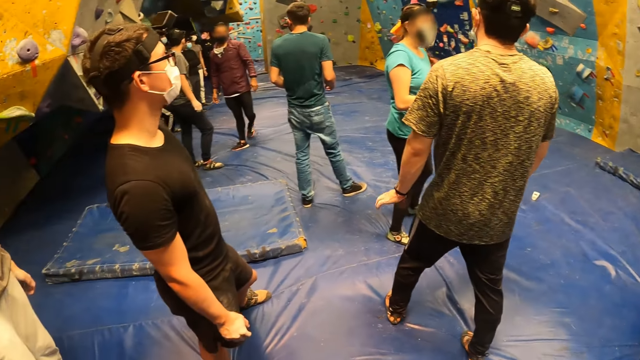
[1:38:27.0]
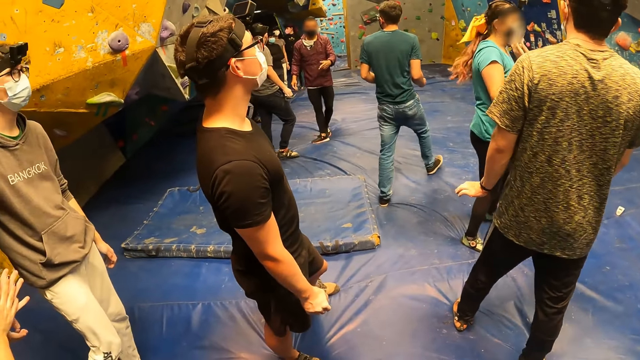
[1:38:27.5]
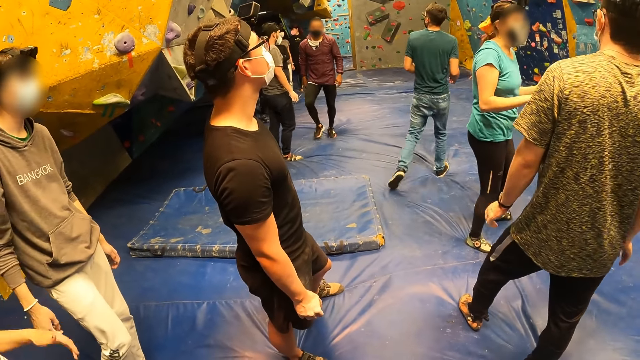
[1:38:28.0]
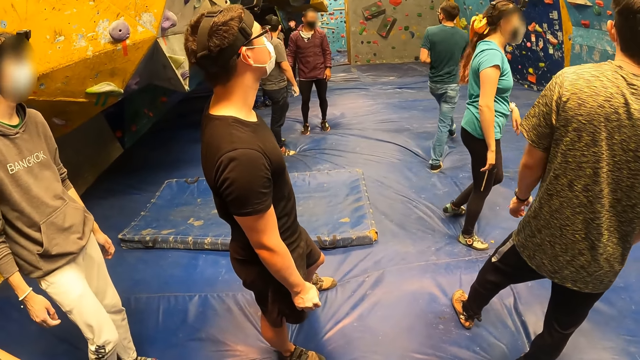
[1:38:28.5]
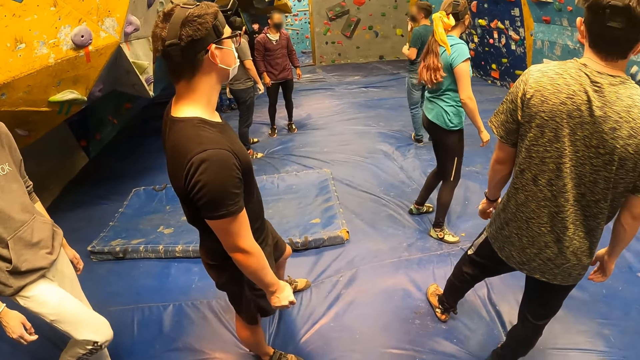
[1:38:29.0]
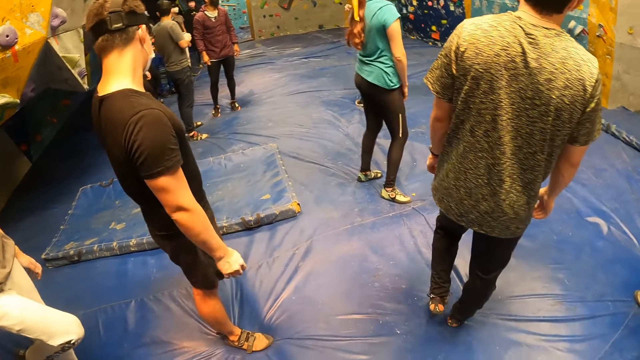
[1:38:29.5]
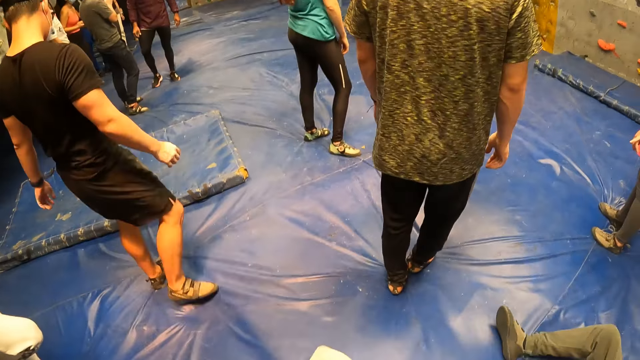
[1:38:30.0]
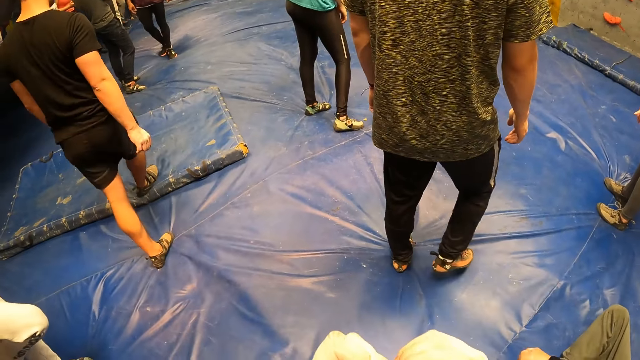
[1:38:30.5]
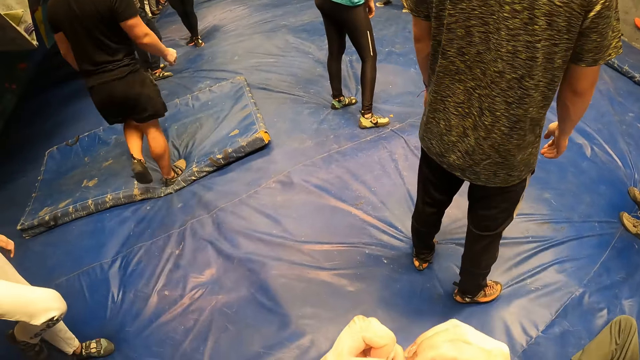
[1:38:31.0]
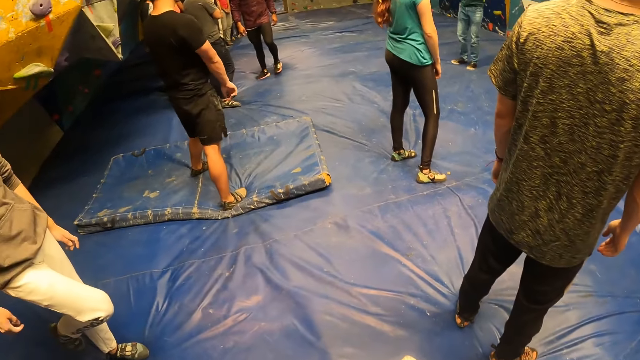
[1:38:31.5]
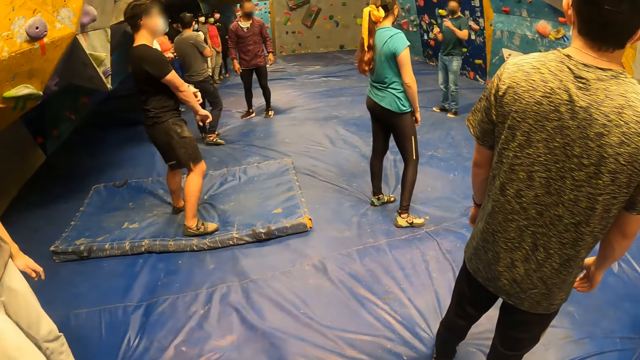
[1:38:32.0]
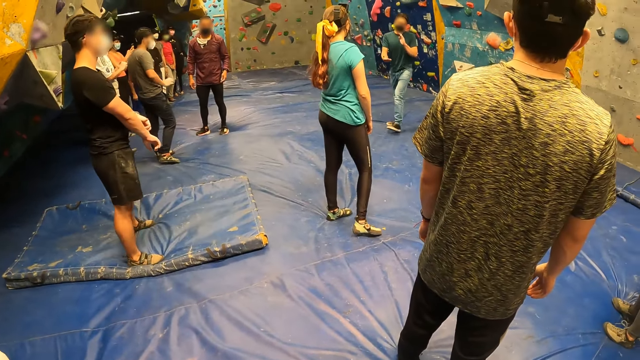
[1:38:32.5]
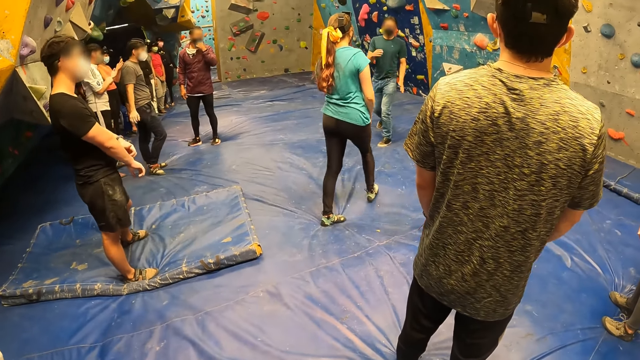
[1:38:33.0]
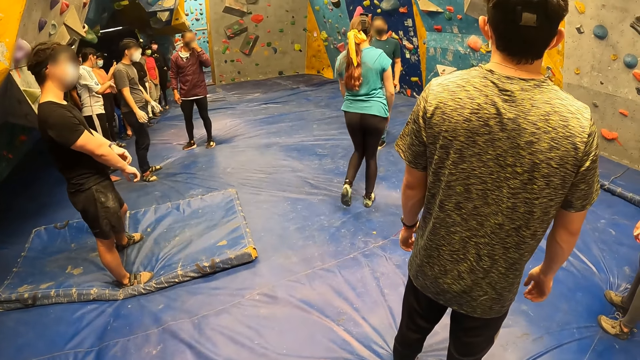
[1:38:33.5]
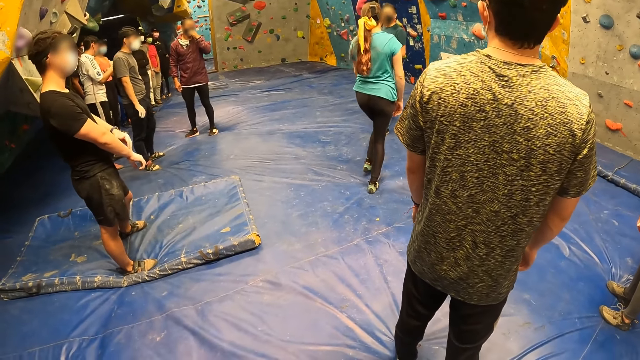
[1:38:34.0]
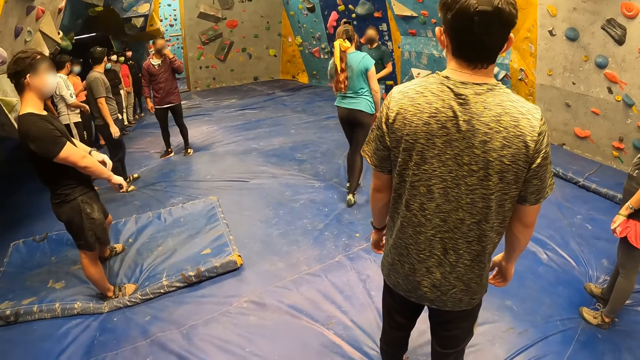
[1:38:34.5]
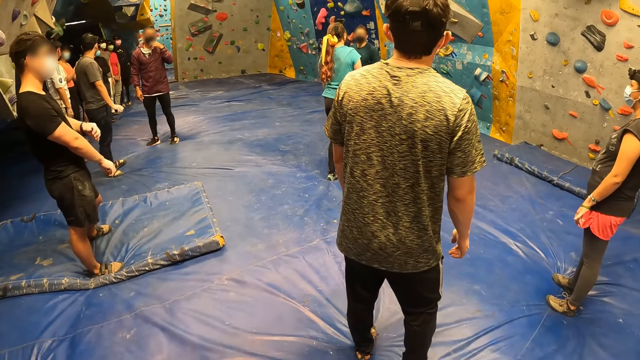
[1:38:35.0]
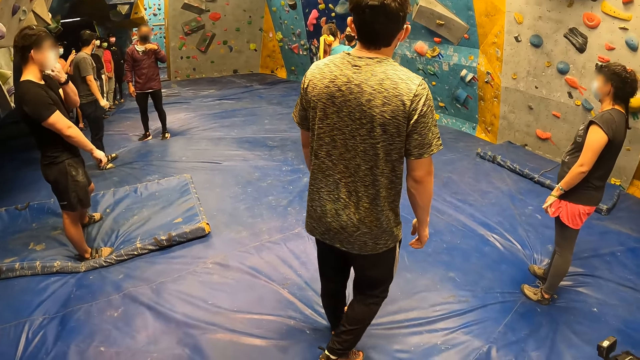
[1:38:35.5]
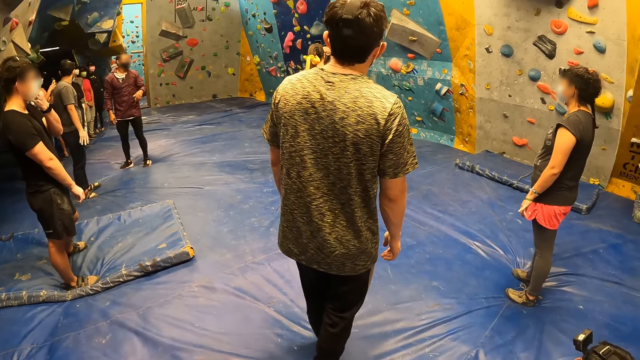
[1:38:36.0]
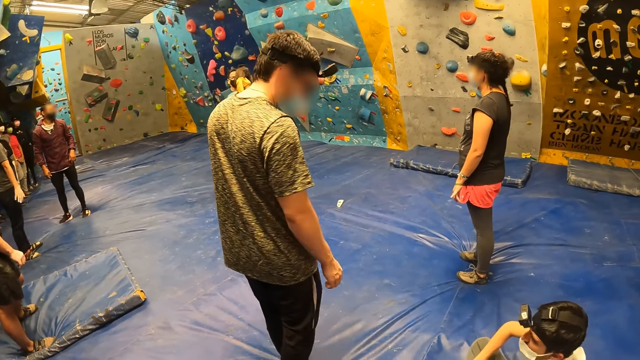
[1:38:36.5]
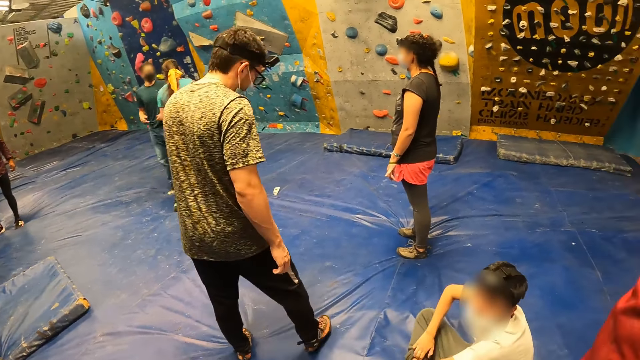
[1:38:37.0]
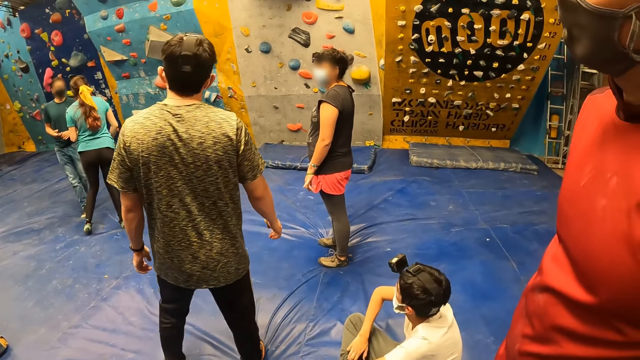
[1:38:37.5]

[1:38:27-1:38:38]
The camera wearer scratches her hands. She looks around.

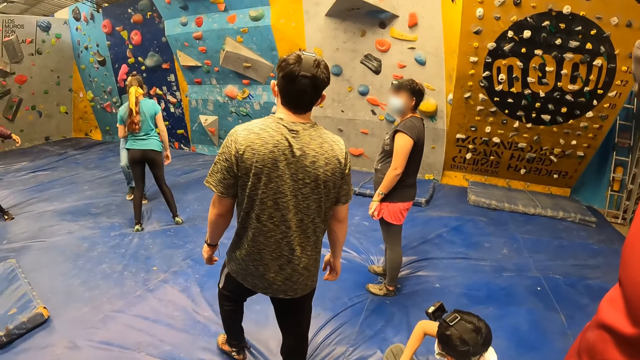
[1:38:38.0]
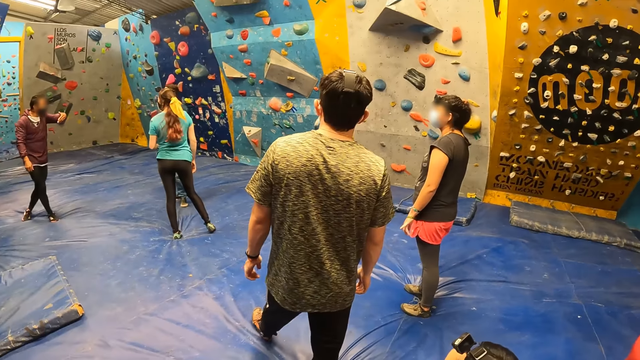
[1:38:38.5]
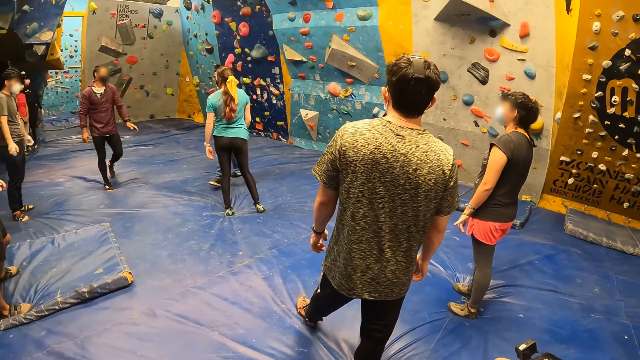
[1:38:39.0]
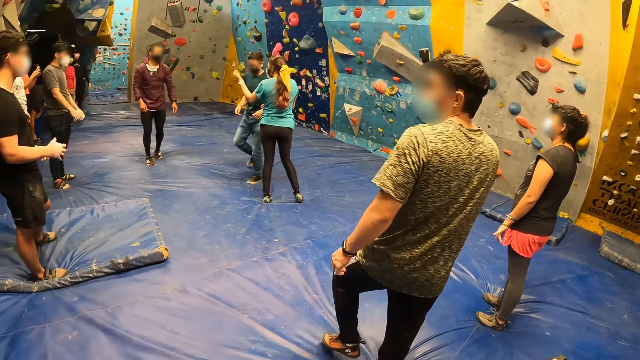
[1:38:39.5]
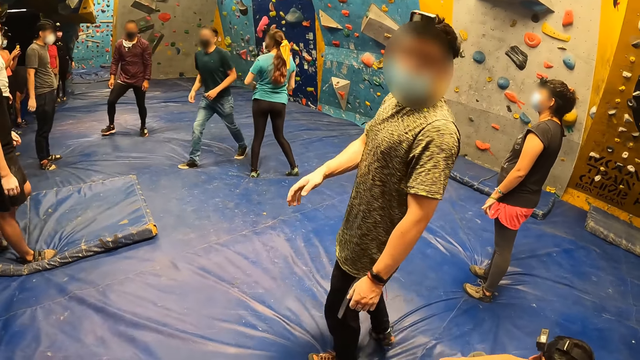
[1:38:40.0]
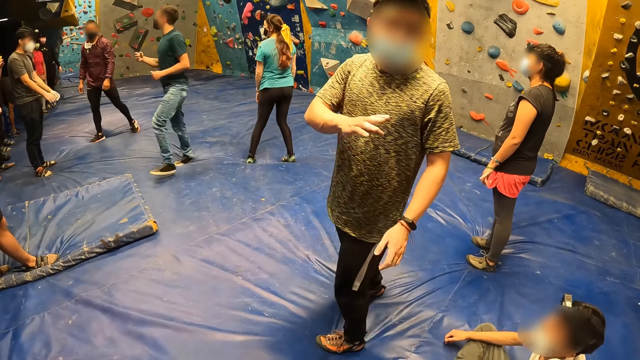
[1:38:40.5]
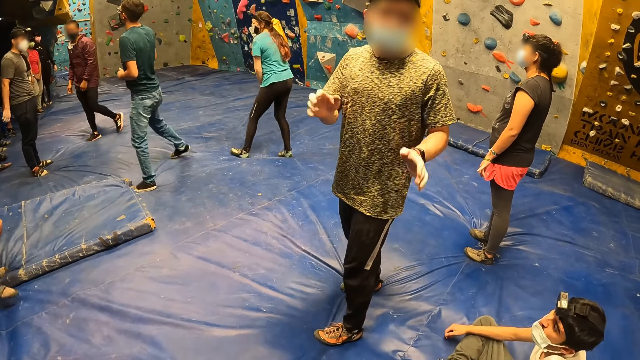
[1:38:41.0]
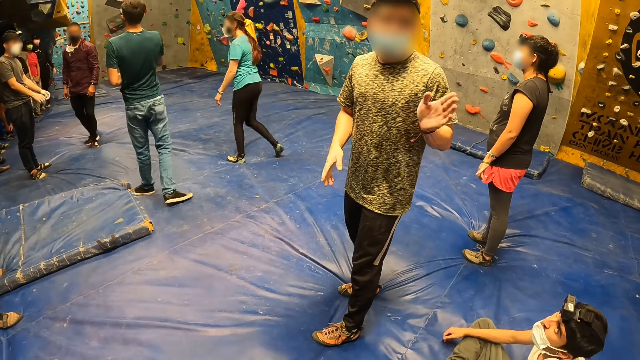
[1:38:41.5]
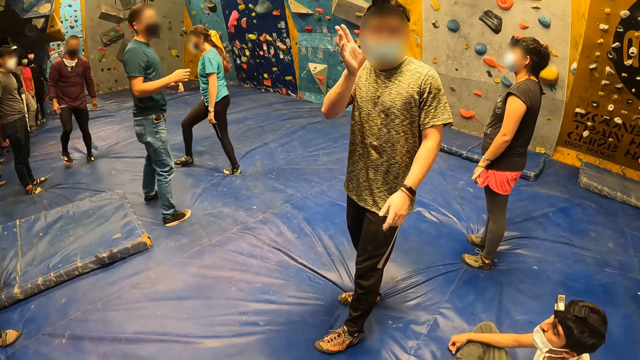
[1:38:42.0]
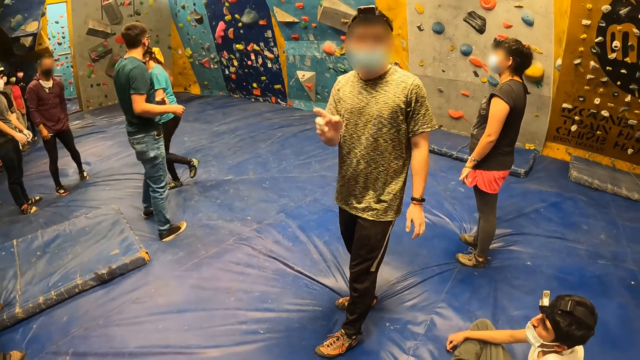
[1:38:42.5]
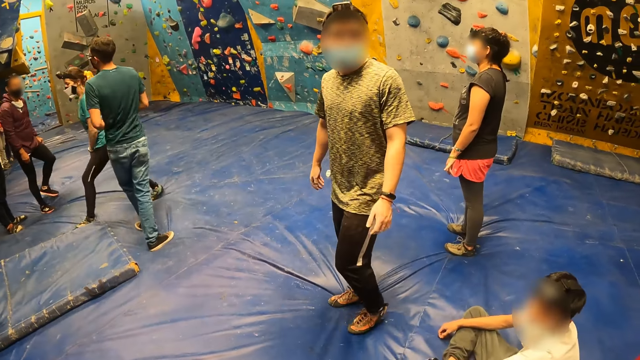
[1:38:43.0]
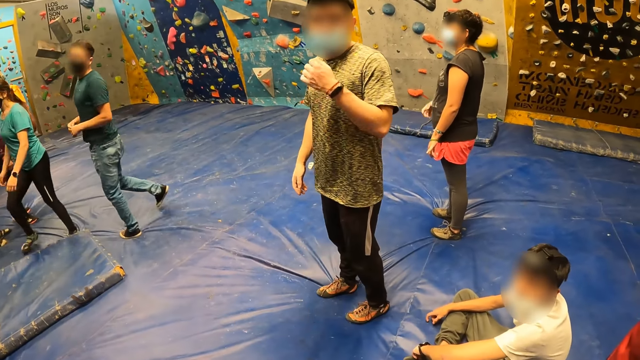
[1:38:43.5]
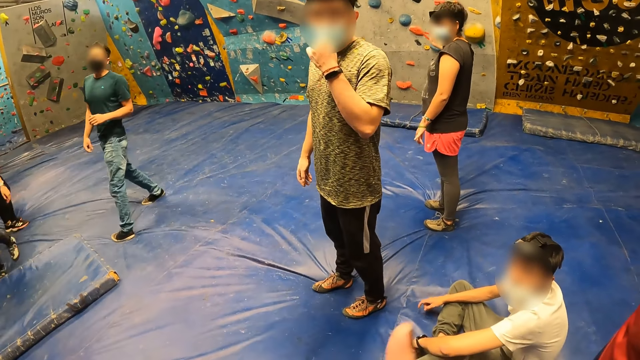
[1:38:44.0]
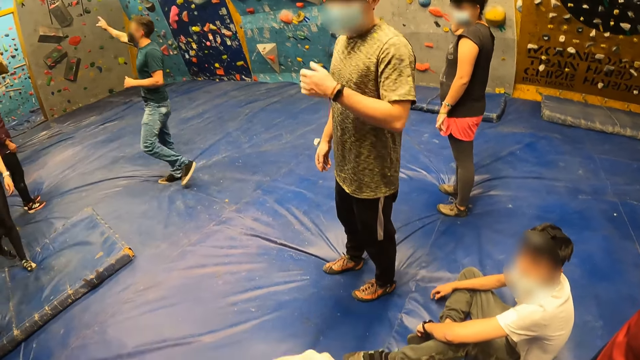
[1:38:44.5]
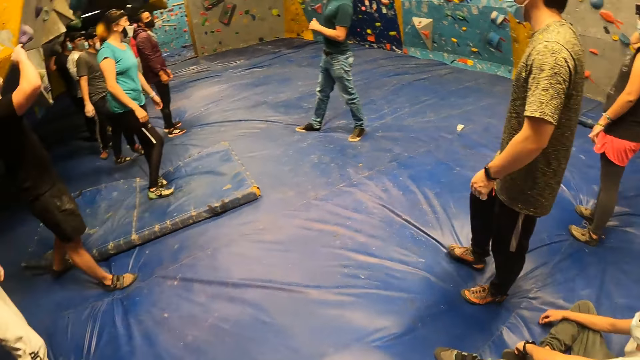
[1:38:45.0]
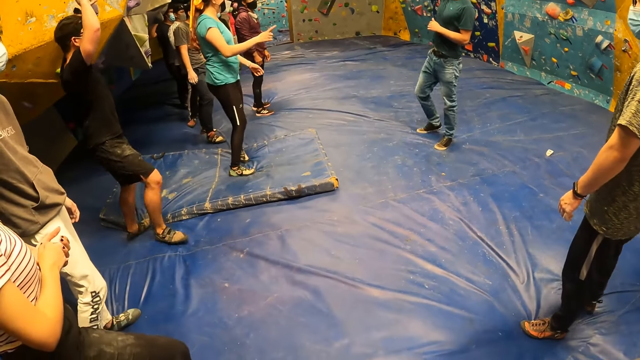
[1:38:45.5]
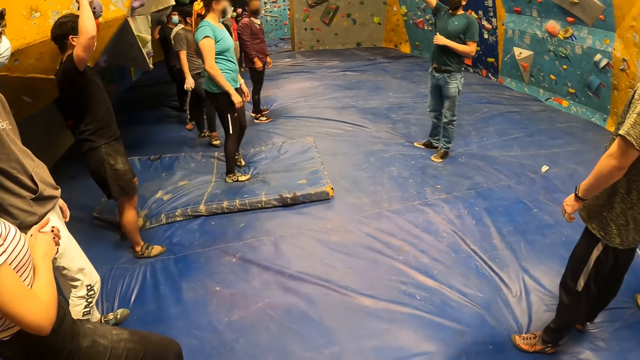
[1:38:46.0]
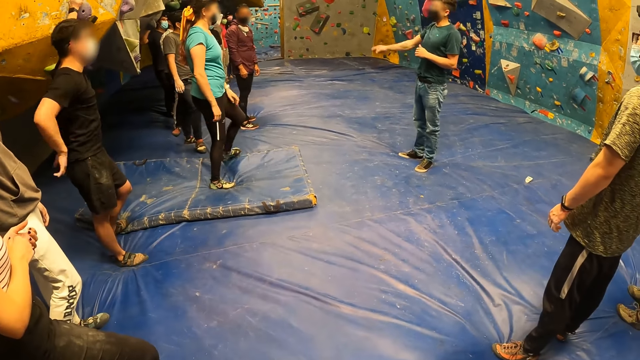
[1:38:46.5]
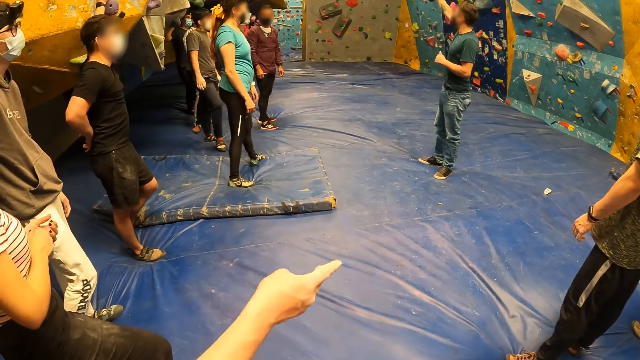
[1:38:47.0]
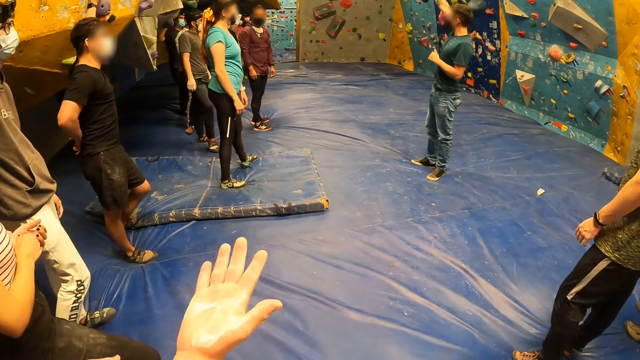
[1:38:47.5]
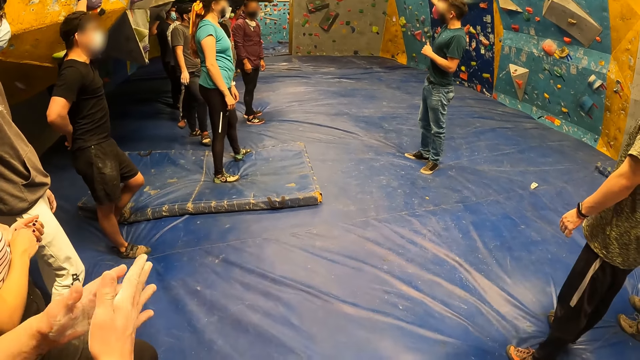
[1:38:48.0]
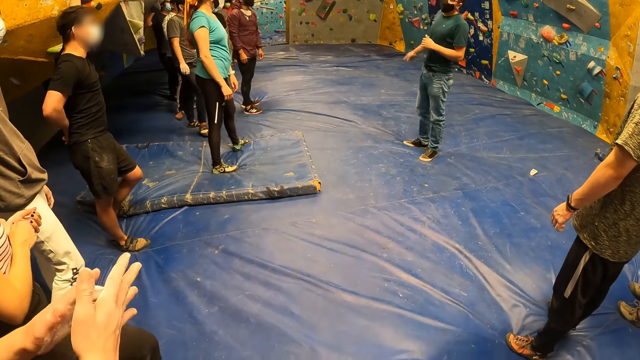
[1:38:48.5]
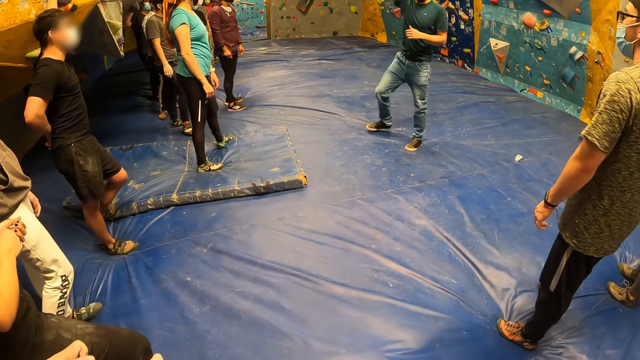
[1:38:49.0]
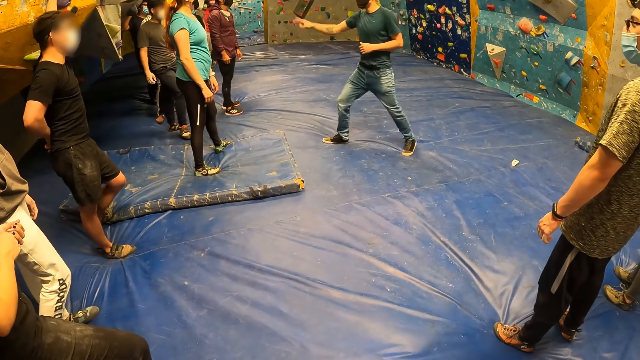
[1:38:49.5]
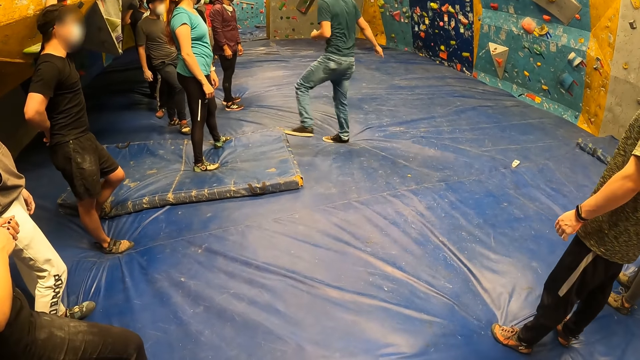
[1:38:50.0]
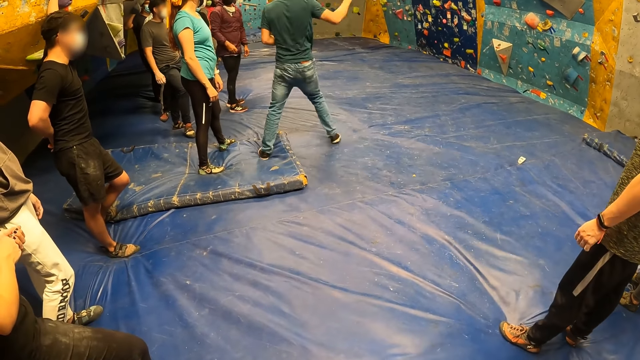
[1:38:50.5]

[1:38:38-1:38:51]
A person speaks to the camera wearer. The camera wearer points around. They look around.
